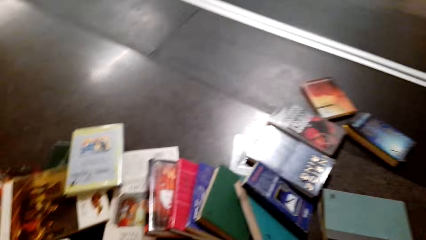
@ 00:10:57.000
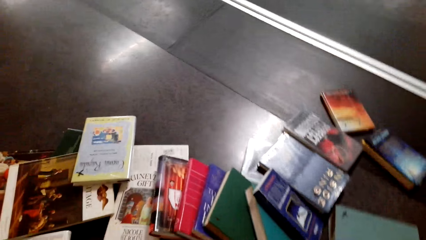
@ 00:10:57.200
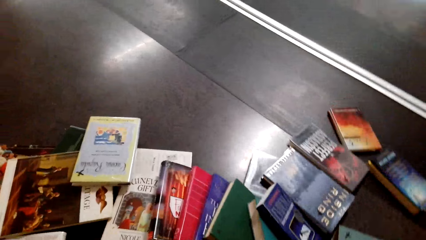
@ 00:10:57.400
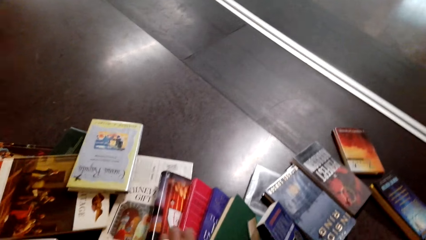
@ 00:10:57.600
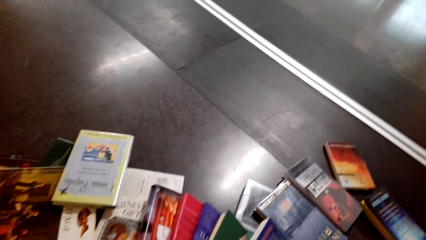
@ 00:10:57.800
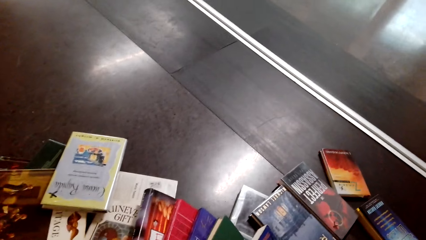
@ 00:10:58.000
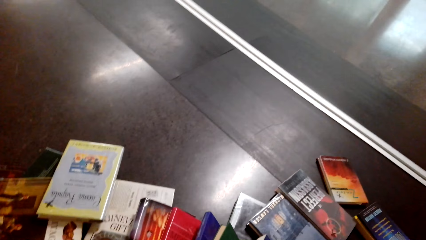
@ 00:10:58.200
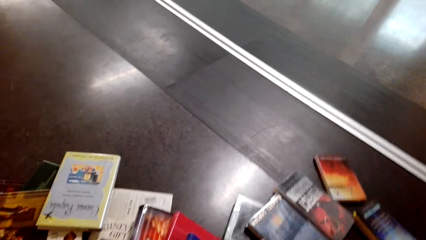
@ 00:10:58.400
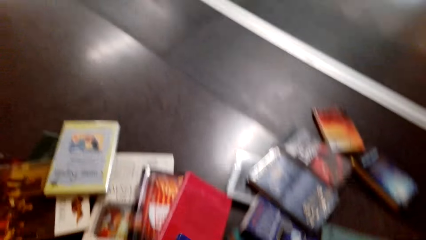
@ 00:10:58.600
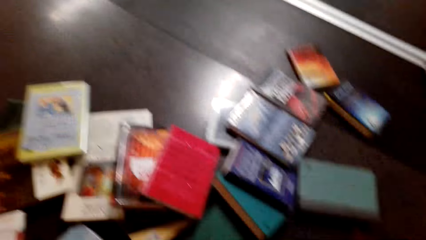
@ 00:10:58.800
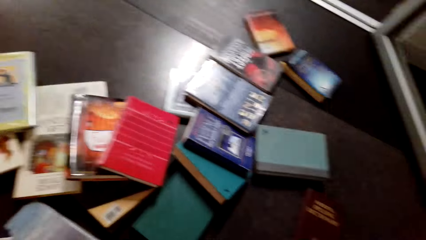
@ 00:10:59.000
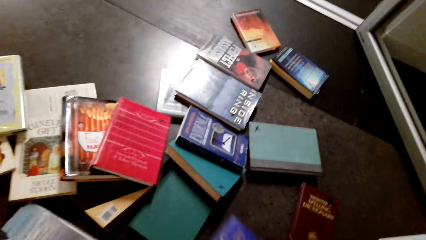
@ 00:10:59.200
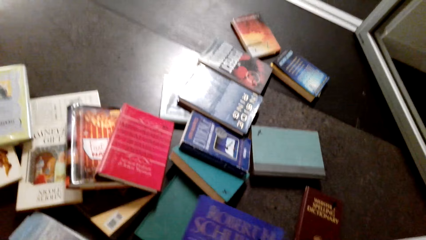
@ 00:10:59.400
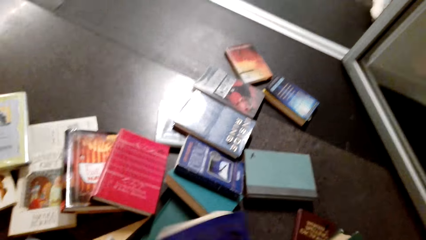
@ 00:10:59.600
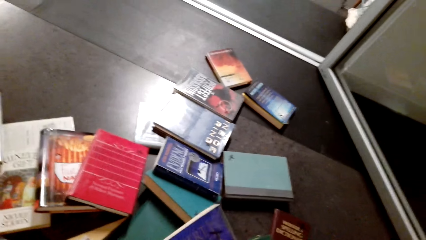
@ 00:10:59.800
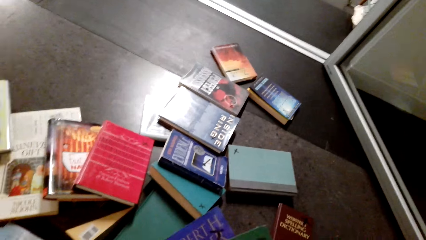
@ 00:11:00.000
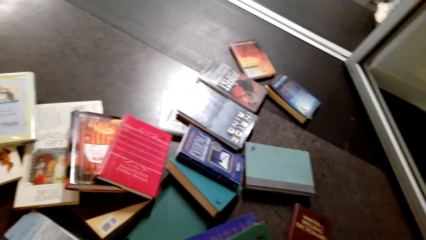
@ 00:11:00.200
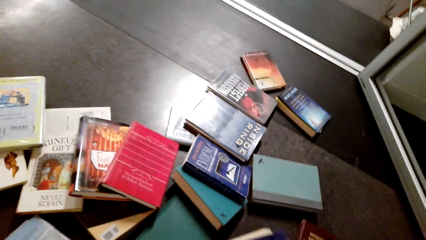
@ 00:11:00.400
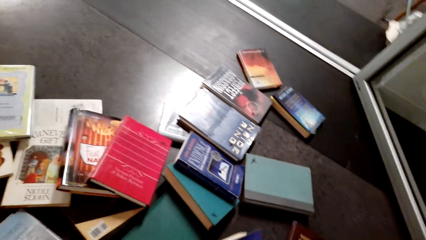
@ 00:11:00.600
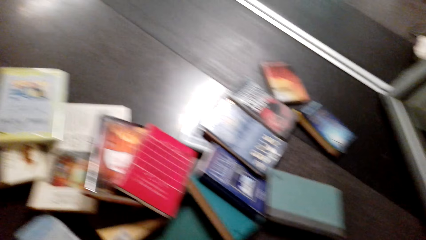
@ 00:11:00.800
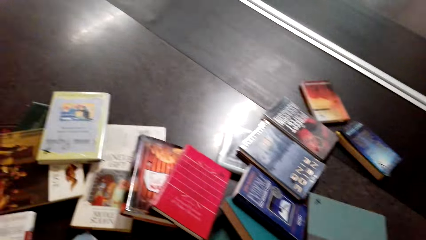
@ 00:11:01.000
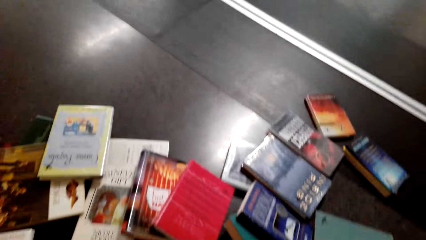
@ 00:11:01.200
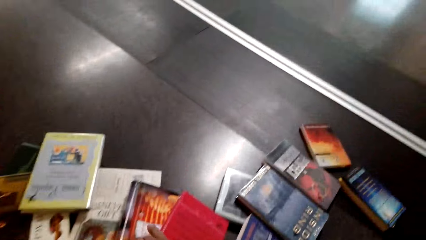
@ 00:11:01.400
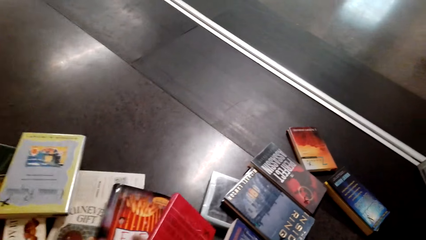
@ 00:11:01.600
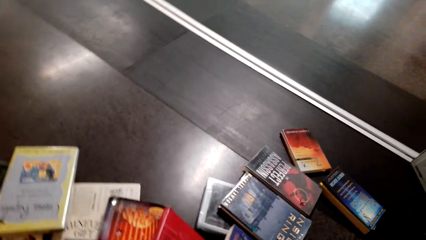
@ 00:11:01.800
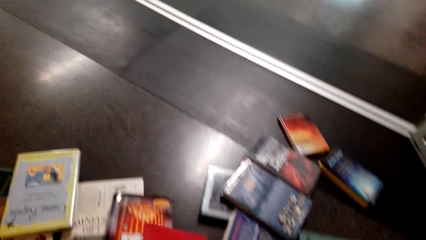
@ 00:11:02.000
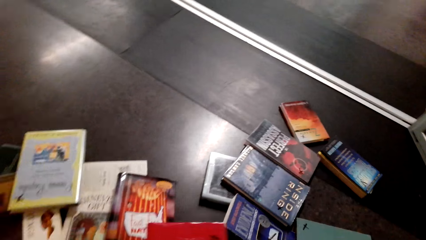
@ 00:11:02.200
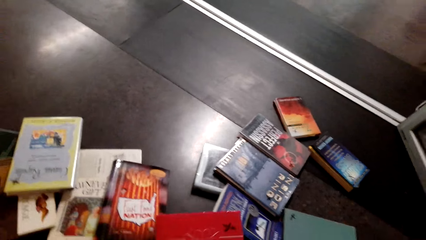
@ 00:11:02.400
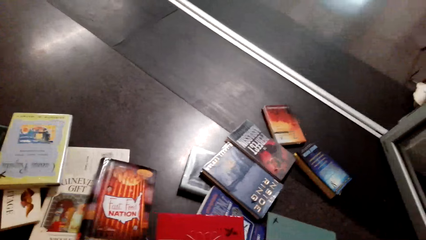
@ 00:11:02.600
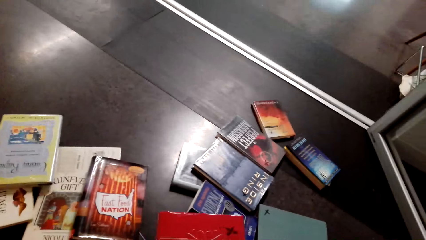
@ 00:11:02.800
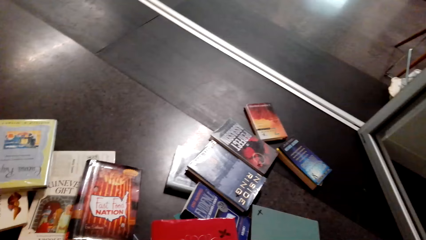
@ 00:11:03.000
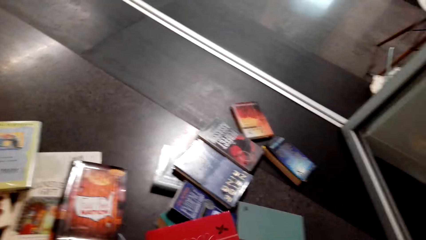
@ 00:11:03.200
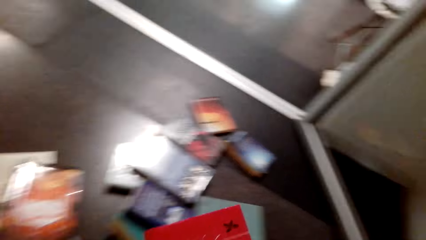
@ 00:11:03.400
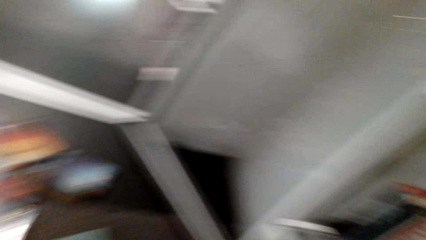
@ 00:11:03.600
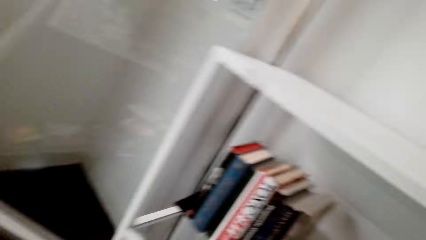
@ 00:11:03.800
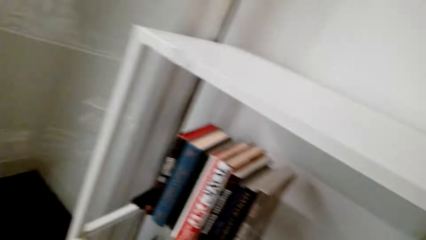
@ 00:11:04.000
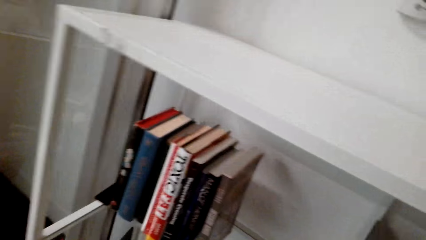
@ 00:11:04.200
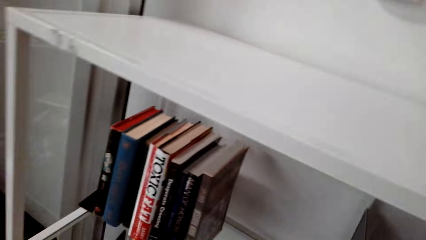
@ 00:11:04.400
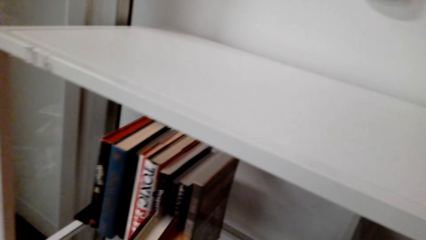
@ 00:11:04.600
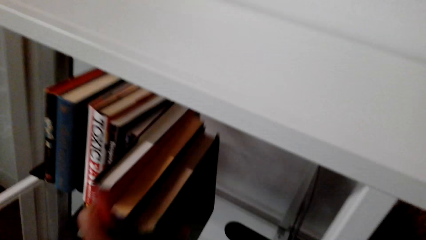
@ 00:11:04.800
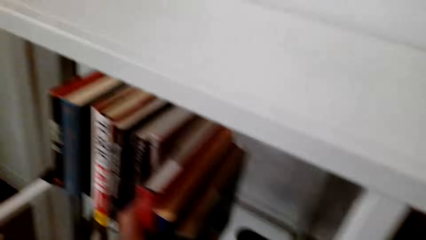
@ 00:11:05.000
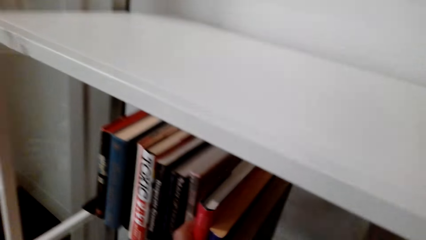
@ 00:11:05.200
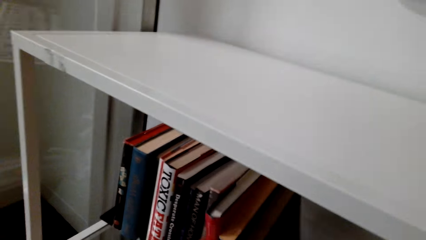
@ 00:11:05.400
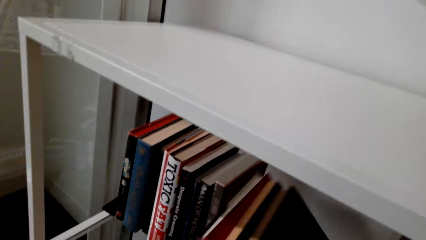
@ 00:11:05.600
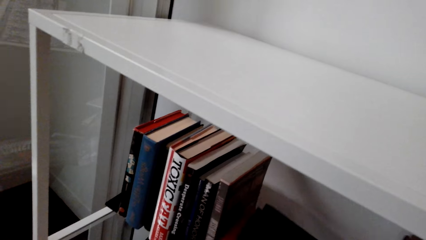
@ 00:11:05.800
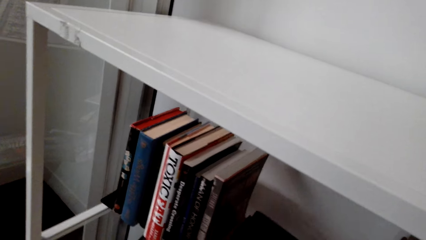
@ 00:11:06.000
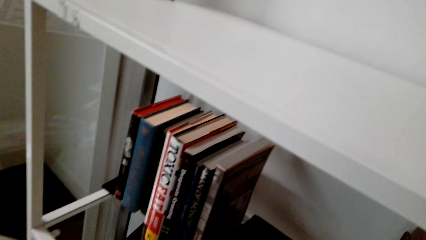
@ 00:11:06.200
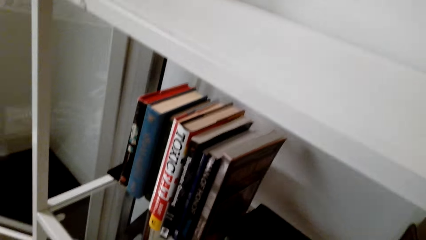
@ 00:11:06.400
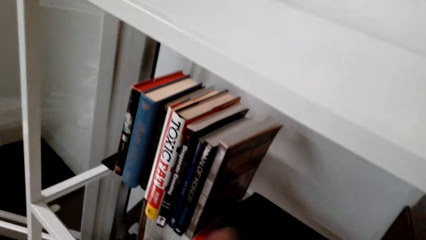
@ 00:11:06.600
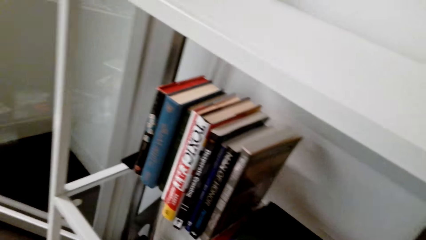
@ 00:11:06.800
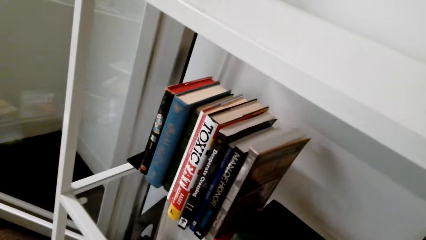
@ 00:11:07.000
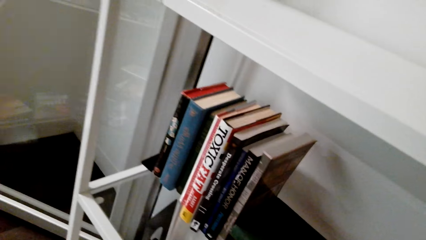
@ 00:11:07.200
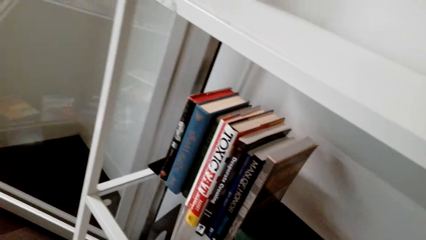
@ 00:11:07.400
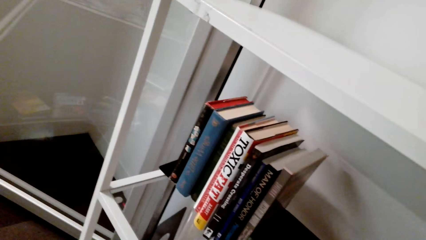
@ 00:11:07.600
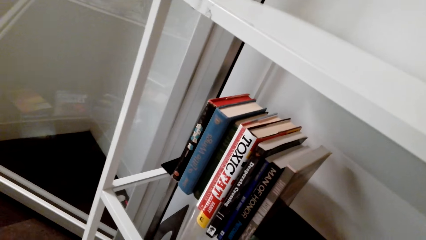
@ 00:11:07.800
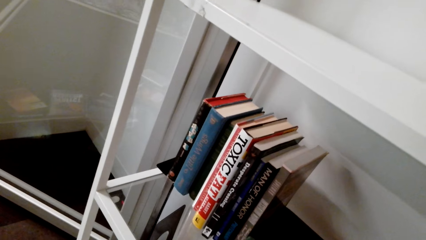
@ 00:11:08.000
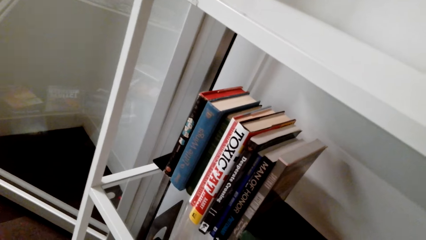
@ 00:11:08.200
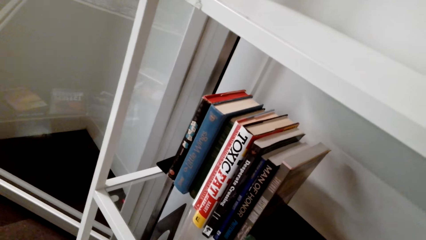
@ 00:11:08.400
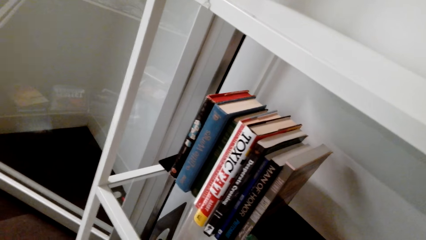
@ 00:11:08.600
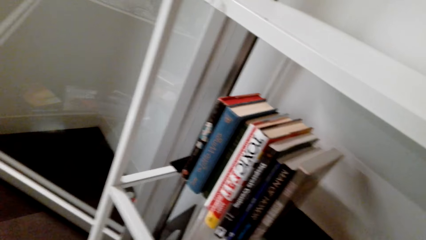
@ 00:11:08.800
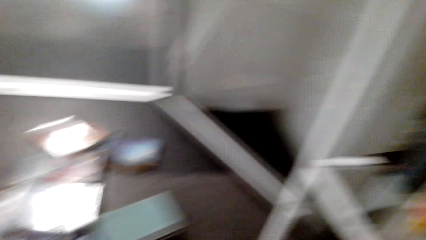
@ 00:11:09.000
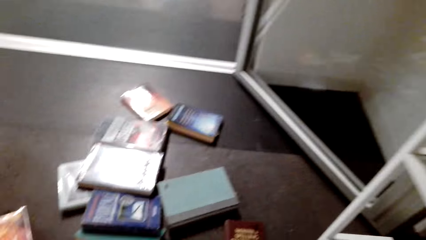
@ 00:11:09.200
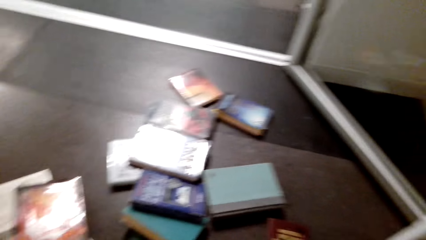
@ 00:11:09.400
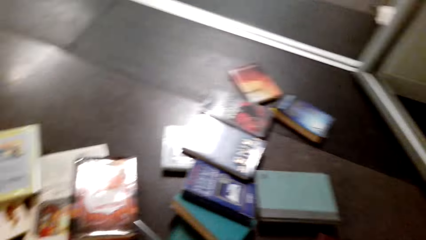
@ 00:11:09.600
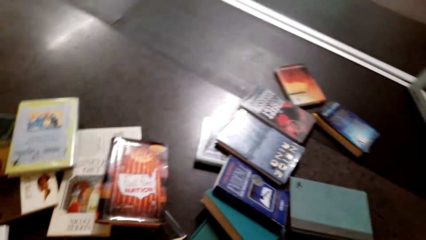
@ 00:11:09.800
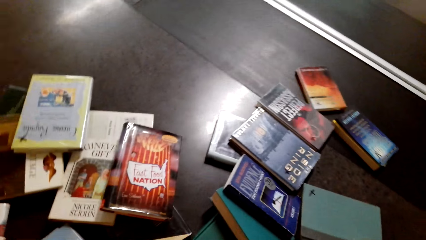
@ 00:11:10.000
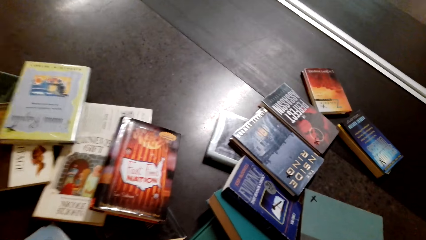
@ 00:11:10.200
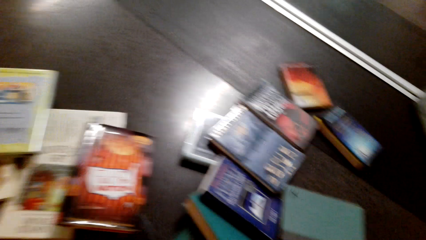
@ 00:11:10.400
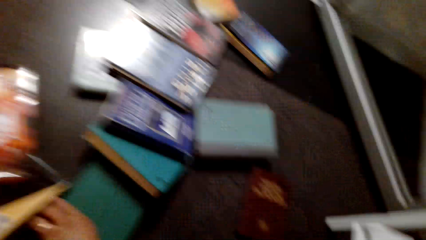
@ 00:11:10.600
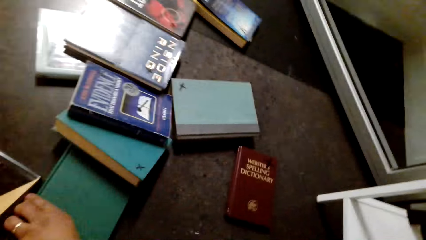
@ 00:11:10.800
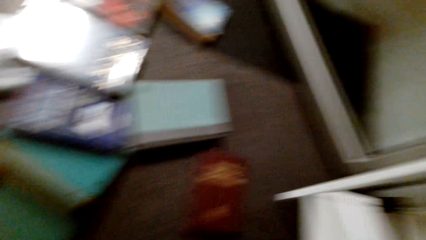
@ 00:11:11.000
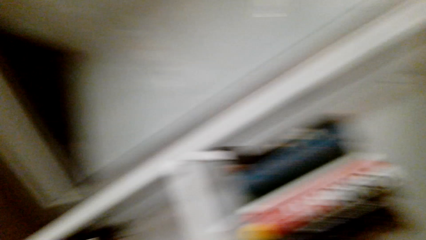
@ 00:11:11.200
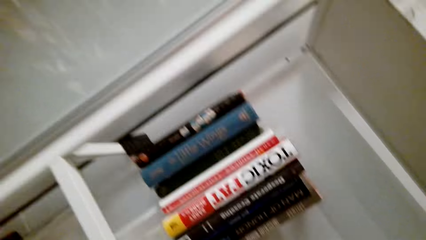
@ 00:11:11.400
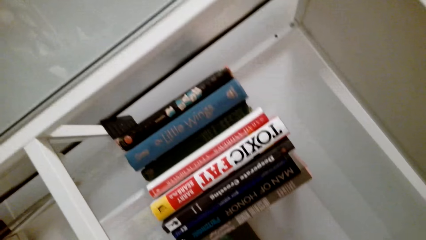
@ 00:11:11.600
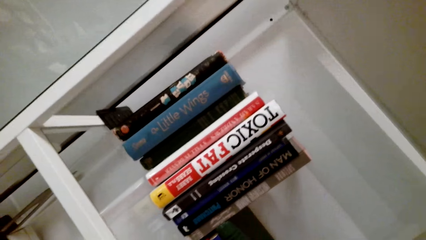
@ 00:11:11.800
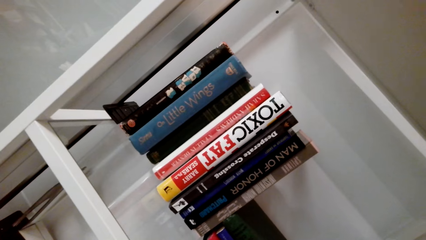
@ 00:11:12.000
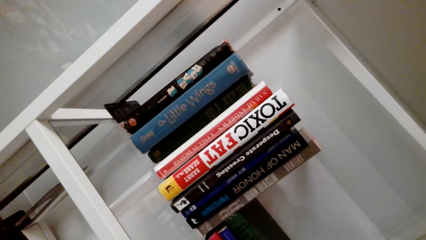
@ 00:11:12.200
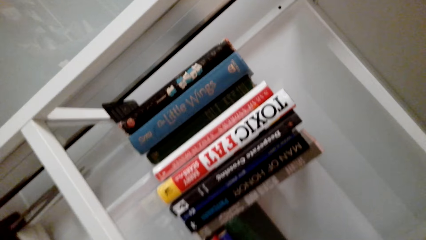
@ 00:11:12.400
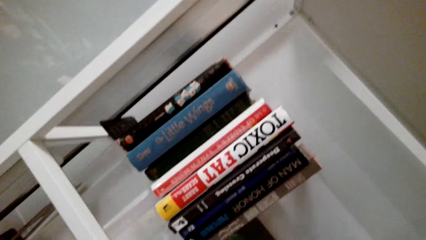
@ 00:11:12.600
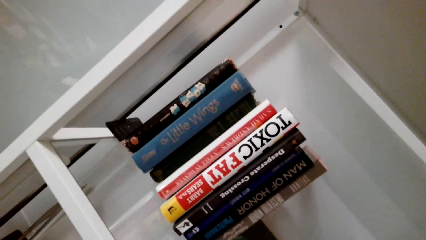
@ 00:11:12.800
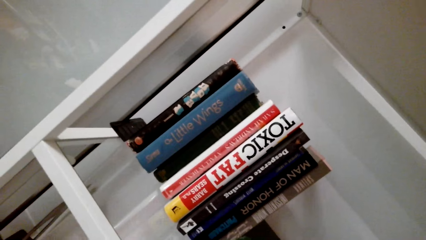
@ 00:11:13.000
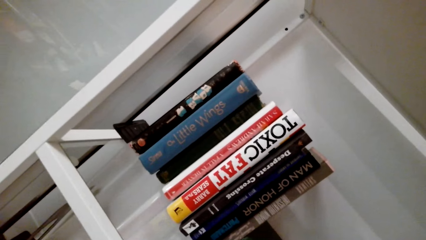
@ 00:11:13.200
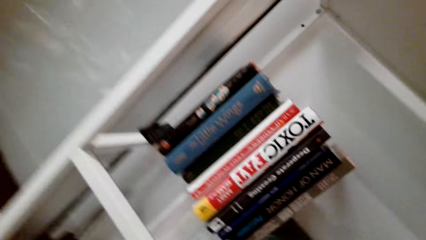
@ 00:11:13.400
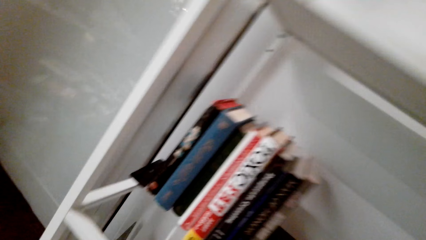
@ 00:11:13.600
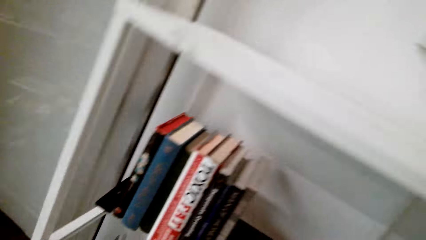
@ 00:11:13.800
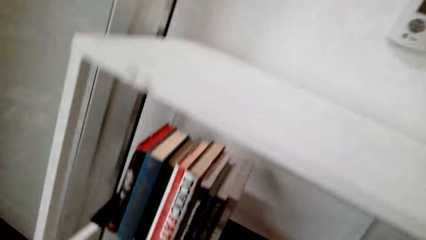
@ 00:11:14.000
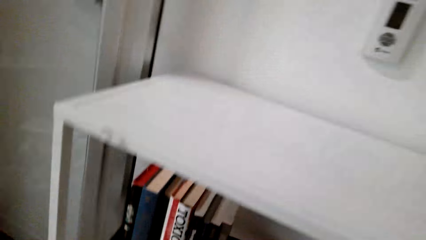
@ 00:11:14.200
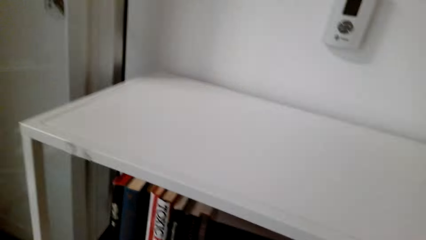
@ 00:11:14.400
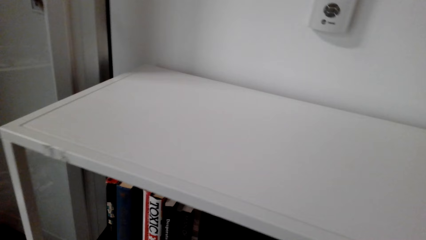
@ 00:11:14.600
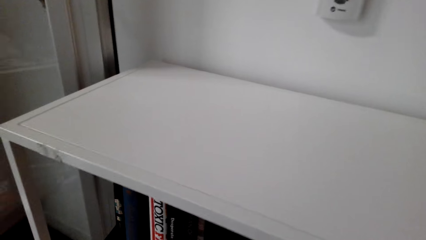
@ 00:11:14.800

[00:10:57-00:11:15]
The camera wearer picks a book from the floor. They pick a book from the floor again. They join the books together. They put the books on the shelf. They turn around the room. They look around.
